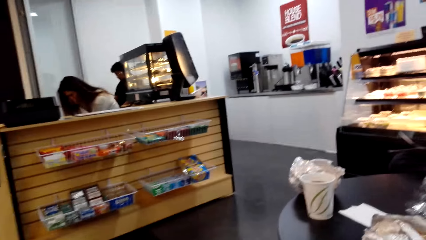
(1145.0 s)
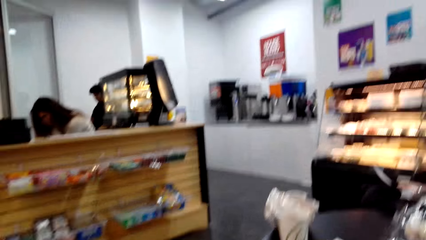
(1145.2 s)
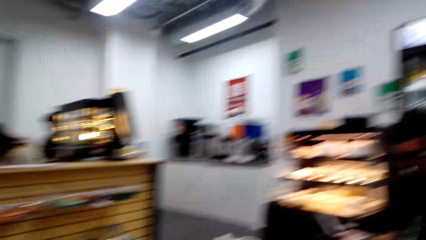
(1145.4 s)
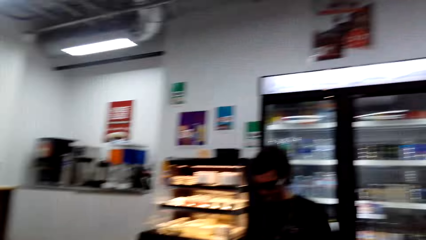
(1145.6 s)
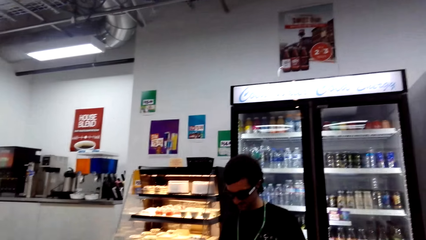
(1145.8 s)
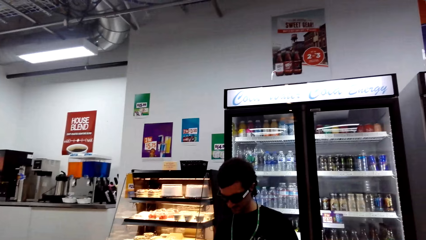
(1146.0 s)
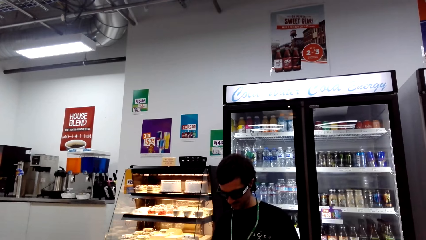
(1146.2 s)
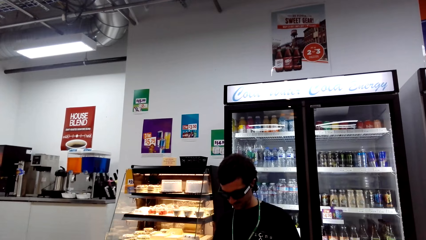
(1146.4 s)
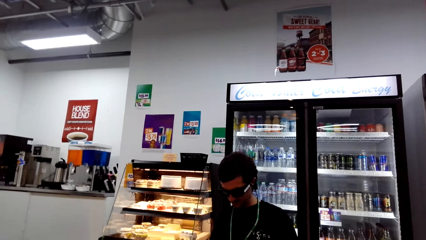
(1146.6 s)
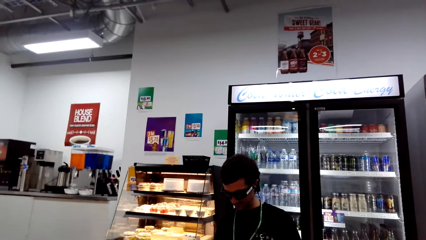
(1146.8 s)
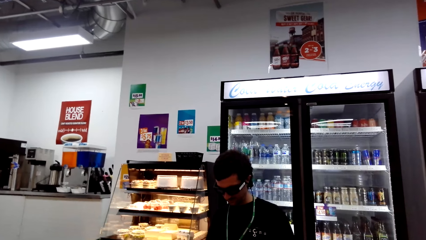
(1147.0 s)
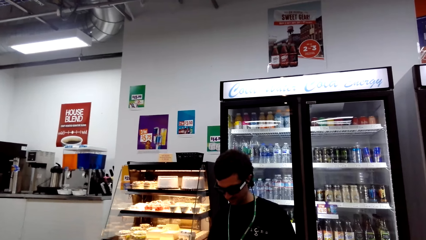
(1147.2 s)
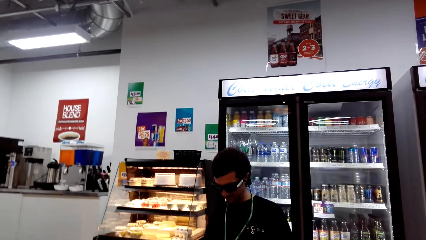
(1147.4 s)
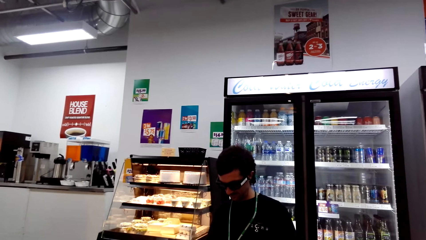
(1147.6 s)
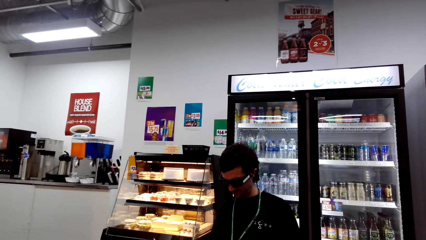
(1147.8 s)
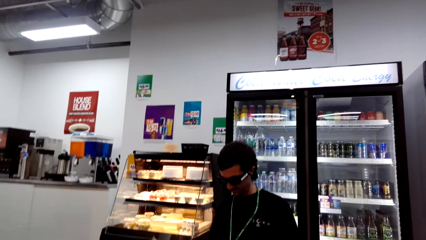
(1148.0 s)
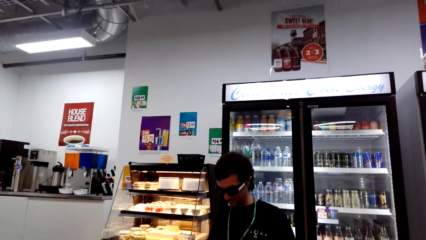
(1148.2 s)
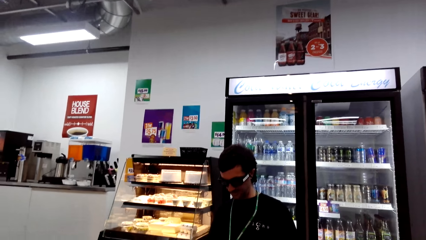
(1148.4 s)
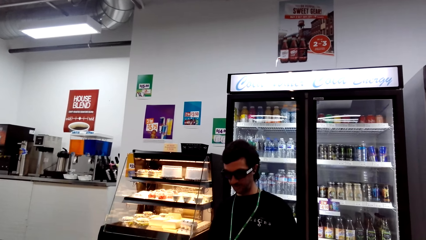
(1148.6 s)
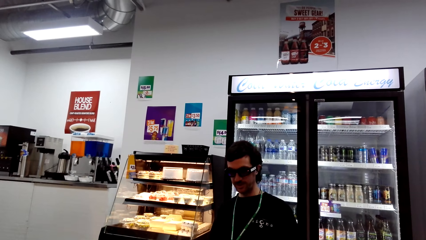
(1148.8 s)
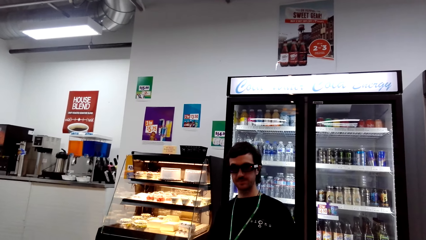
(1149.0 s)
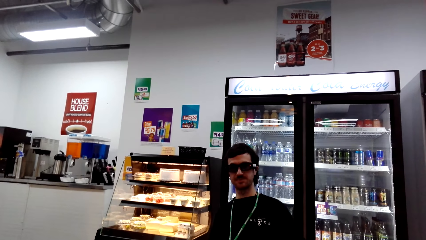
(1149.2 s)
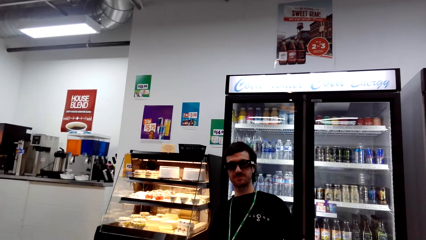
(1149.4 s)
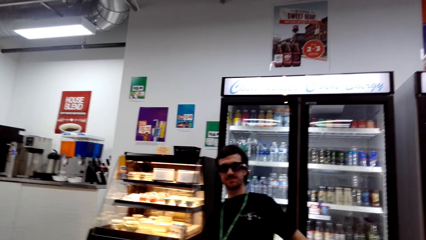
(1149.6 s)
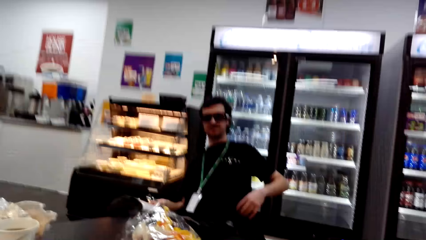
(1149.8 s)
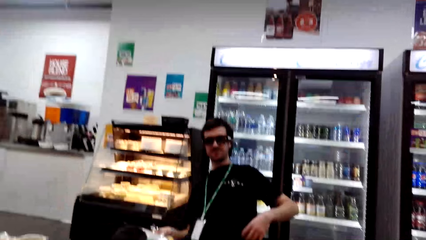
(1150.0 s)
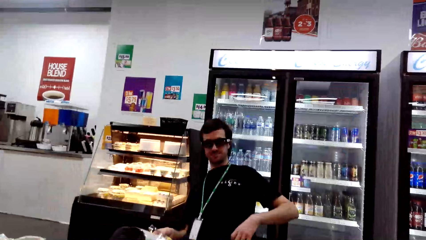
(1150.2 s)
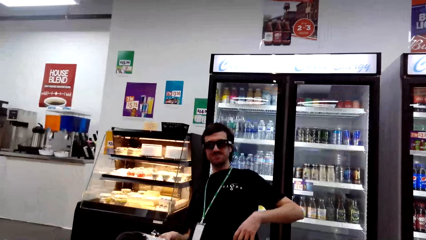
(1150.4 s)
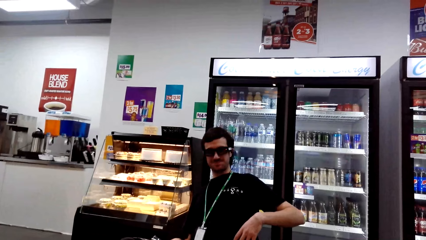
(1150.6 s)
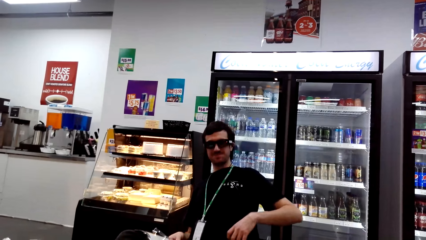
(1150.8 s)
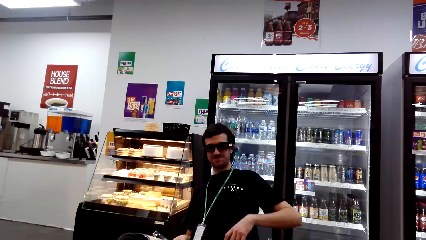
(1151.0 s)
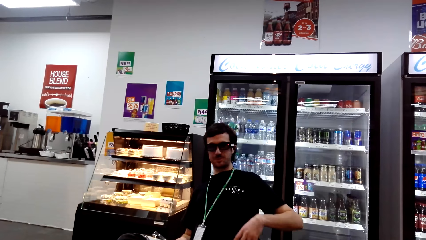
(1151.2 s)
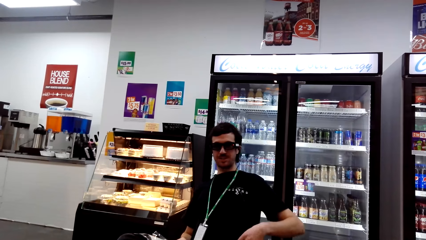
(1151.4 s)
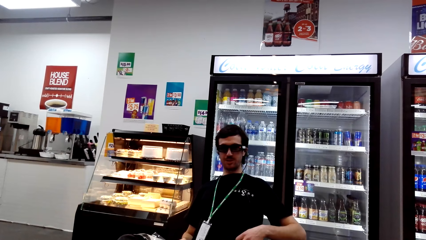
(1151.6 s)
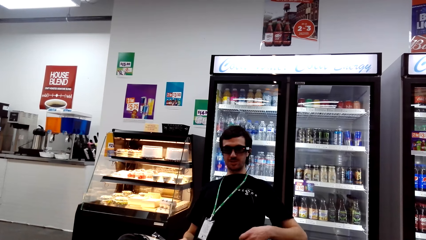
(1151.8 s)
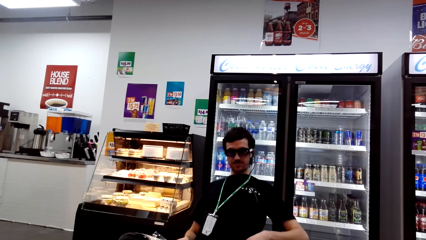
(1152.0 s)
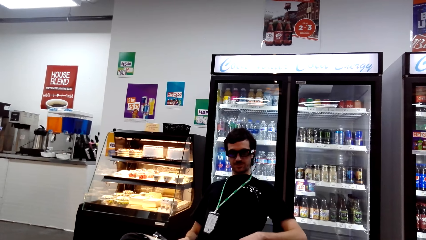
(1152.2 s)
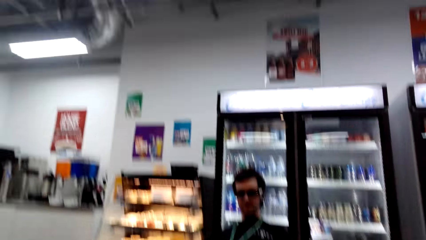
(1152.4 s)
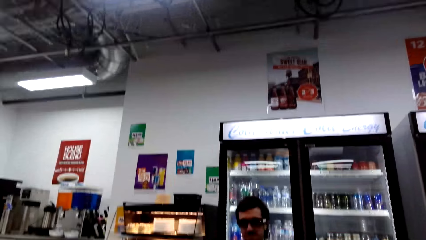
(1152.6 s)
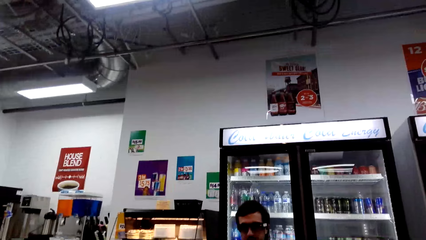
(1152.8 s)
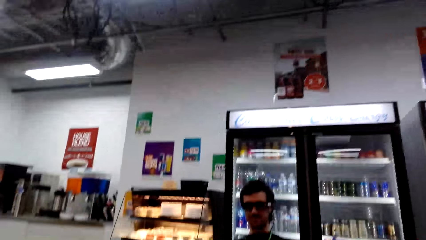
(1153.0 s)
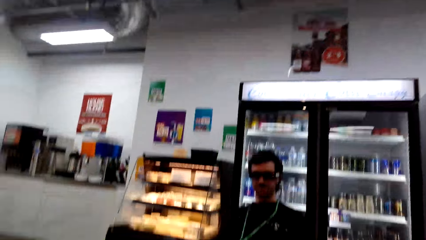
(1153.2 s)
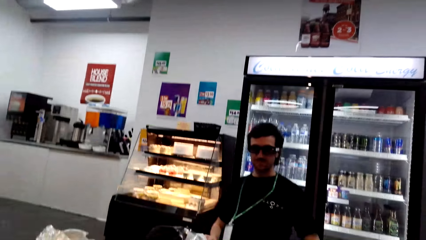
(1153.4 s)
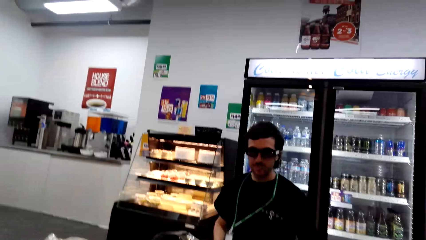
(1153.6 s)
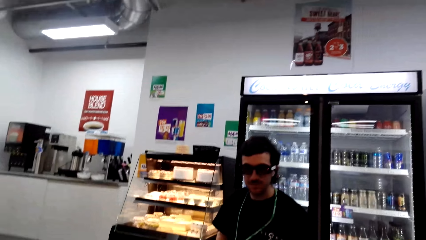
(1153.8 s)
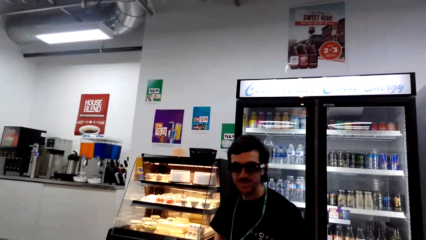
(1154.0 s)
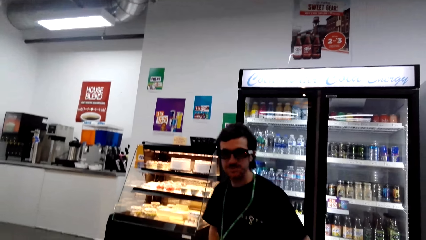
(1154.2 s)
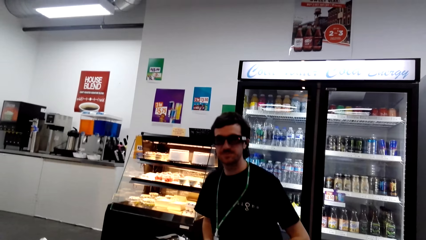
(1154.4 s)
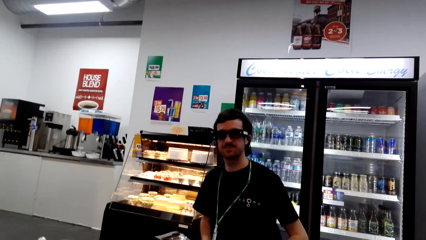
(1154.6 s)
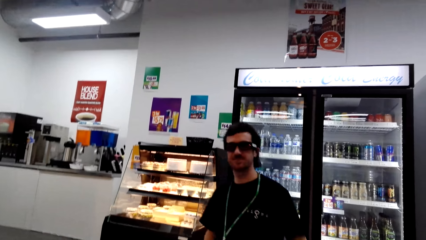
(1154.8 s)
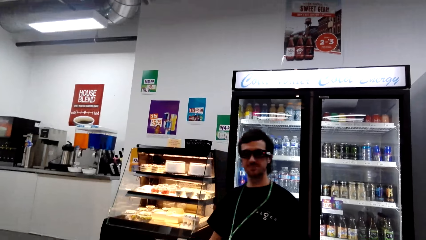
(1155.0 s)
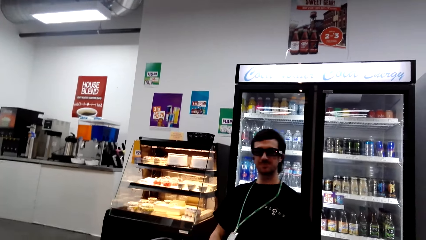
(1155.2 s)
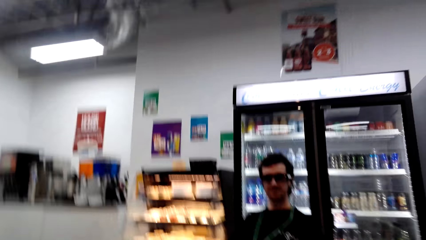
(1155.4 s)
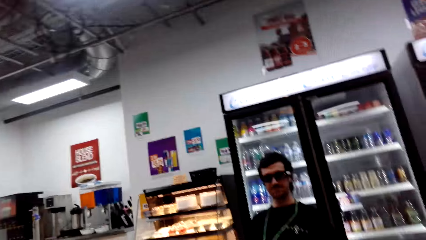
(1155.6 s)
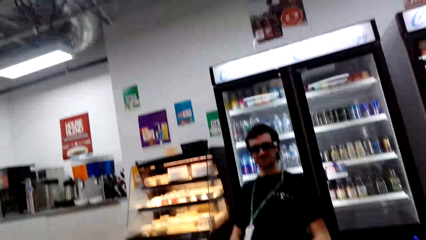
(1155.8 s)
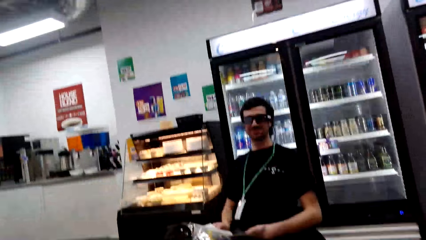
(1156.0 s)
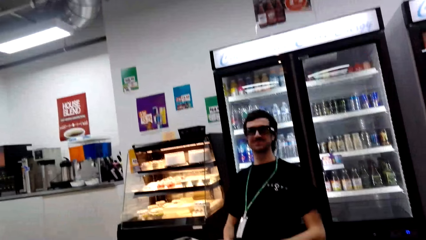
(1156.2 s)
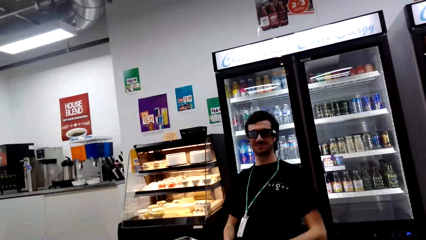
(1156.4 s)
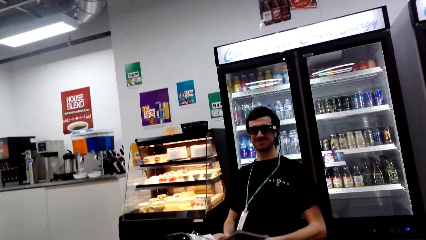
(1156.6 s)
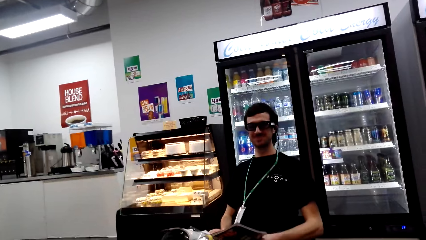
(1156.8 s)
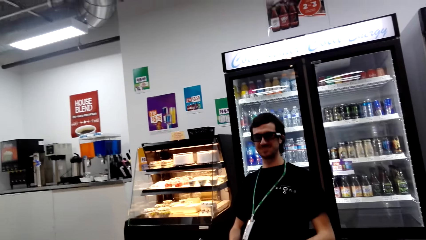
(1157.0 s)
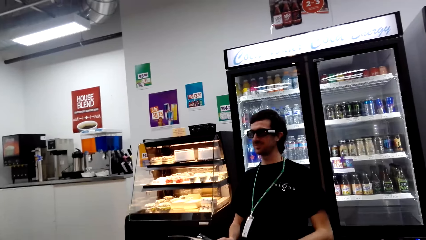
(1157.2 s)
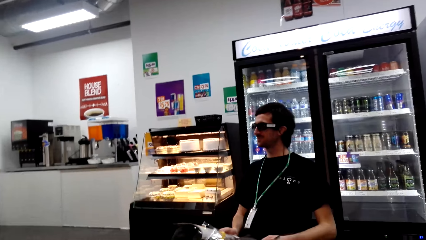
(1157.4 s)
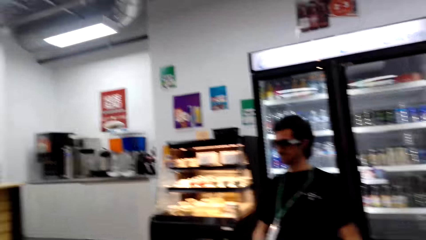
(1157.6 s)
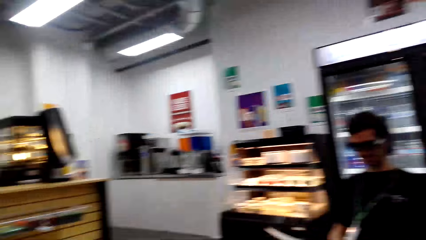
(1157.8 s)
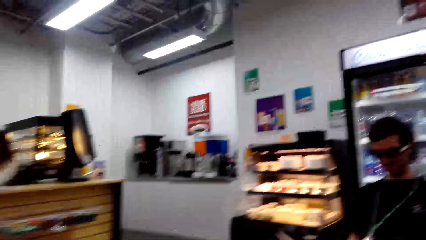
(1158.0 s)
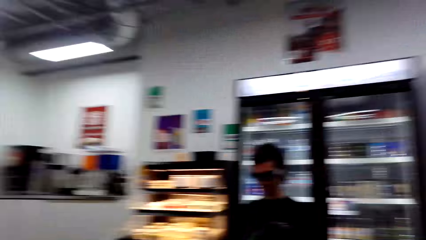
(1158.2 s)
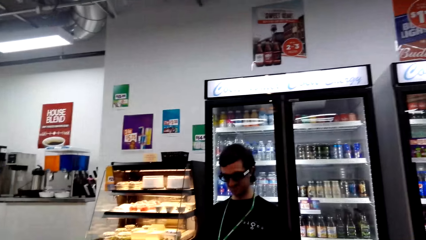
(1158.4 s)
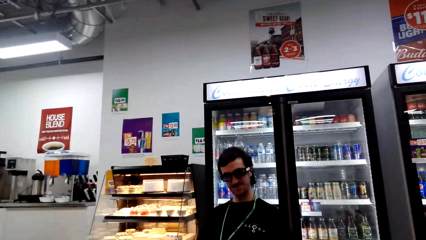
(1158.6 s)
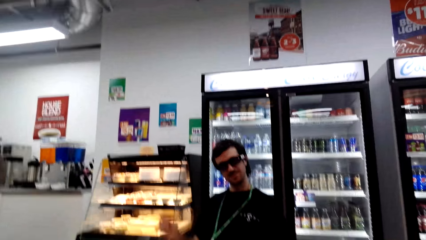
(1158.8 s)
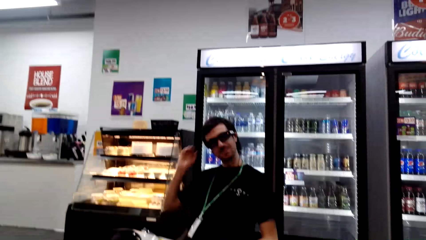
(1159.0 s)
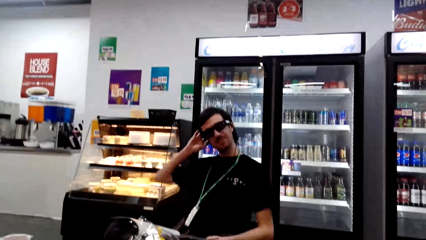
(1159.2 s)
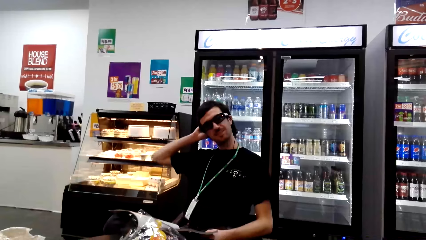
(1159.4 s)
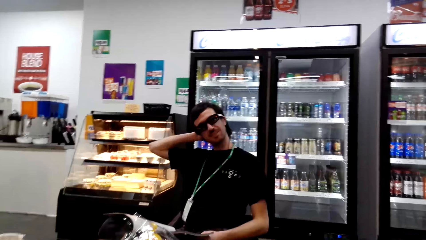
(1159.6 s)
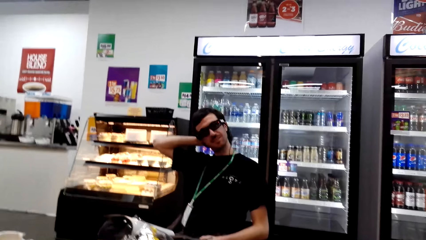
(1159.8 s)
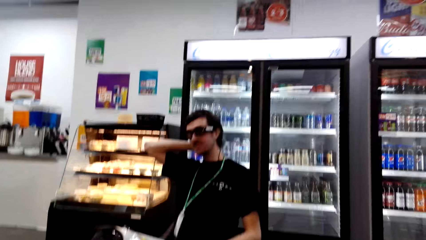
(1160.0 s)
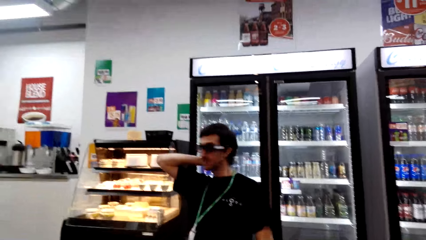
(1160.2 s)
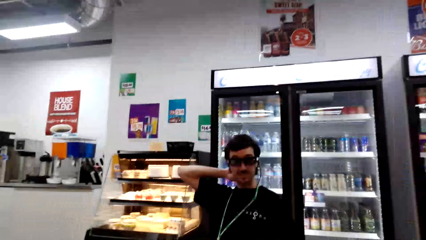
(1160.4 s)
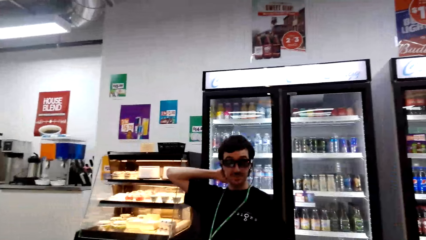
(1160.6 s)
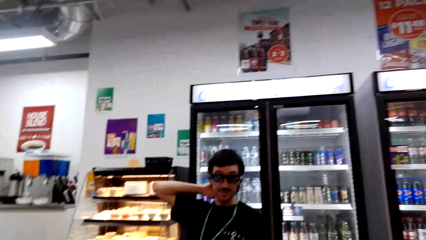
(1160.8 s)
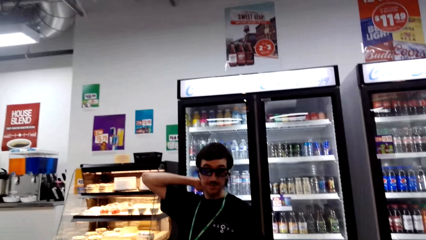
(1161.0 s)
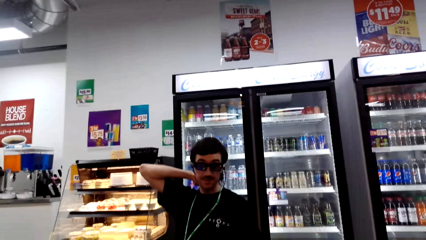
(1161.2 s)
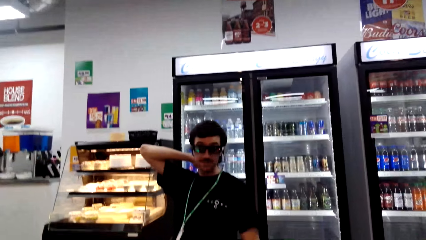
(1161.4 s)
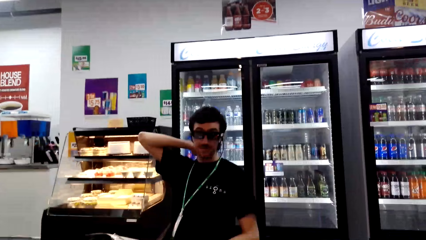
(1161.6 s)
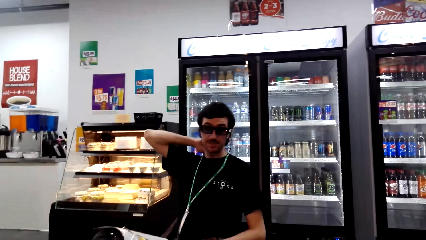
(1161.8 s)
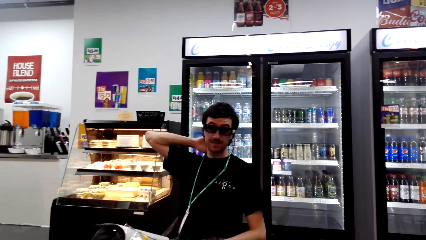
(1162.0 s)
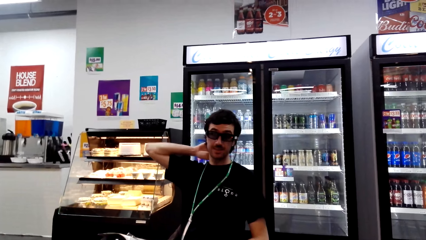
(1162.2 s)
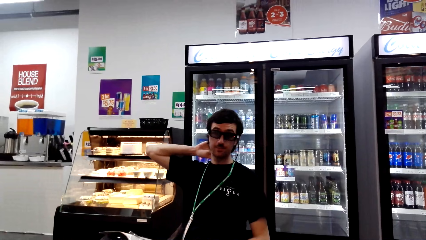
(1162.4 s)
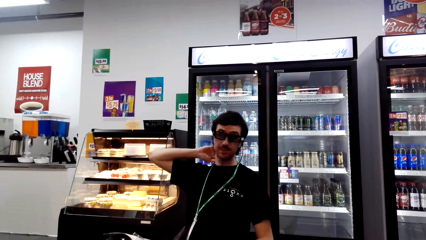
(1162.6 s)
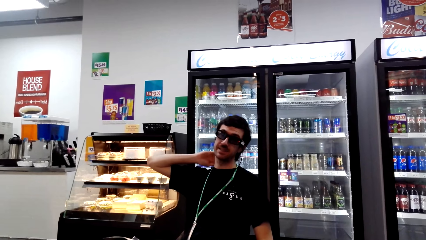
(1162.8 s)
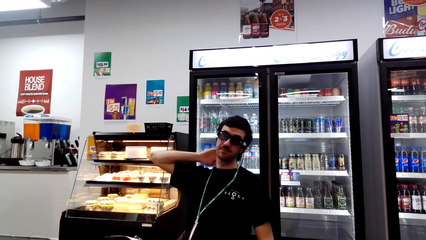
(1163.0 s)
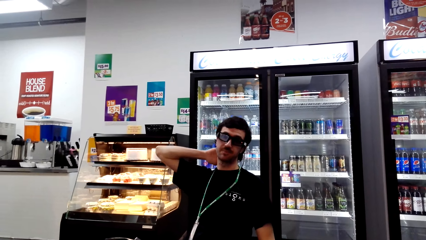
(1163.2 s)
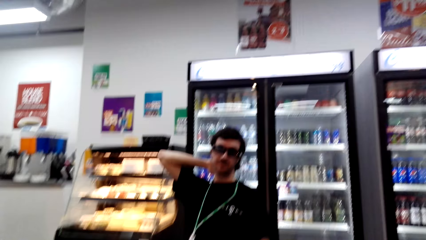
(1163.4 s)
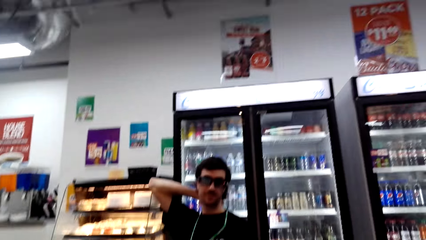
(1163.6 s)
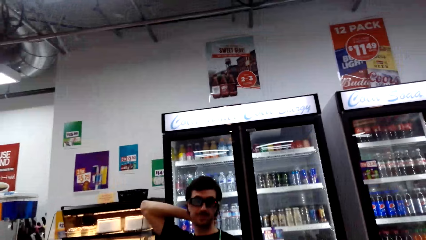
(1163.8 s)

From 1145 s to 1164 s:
The camera wearer looks around. A man moves the head. The man moves the hand. The camera wearer looks around. The man looks at the camera wearer. The camera wearer looks around. The man looks around. The man moves the hand. The man looks at the camera wearer. The camera wearer looks at the man.
